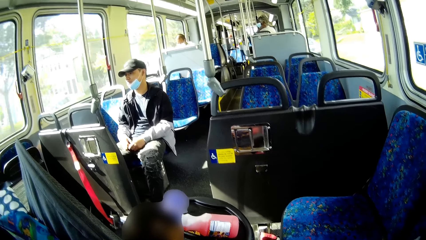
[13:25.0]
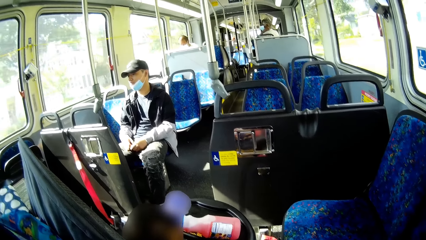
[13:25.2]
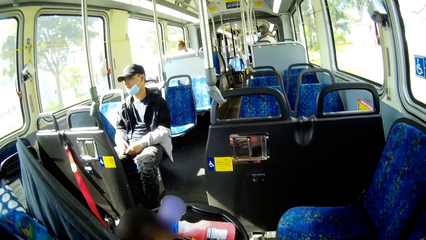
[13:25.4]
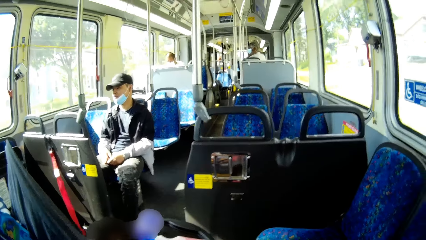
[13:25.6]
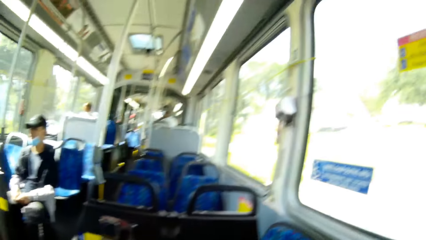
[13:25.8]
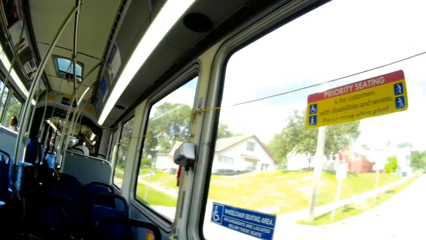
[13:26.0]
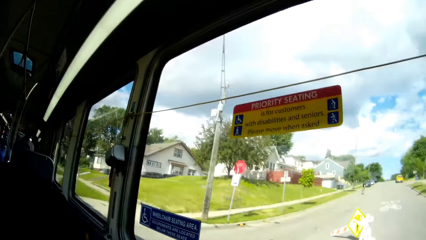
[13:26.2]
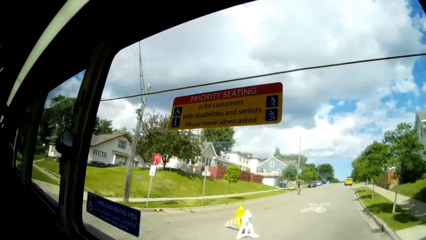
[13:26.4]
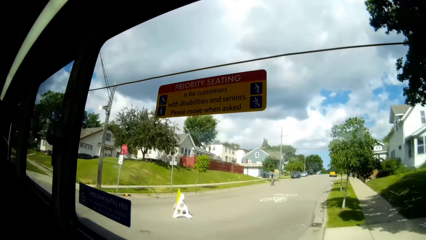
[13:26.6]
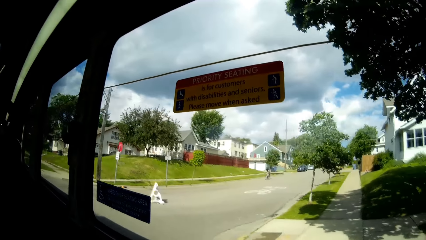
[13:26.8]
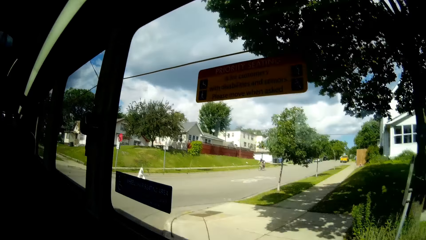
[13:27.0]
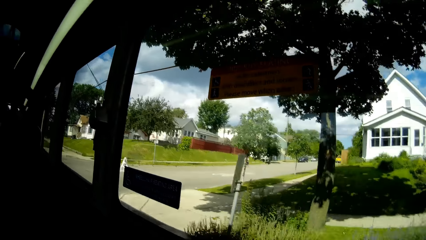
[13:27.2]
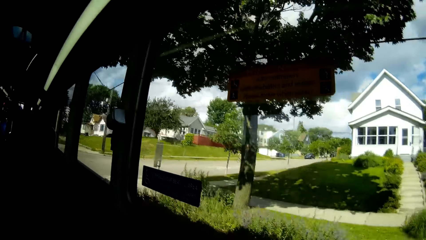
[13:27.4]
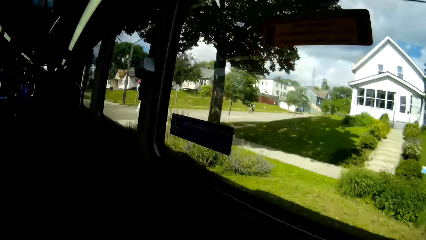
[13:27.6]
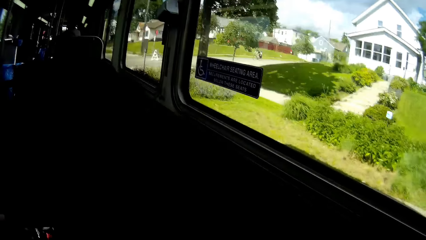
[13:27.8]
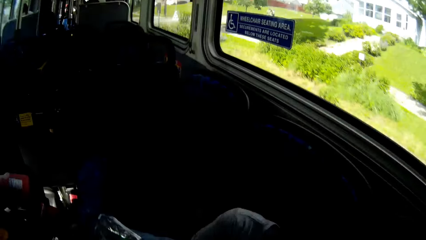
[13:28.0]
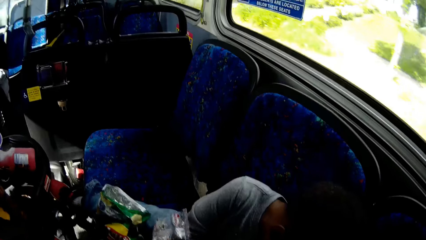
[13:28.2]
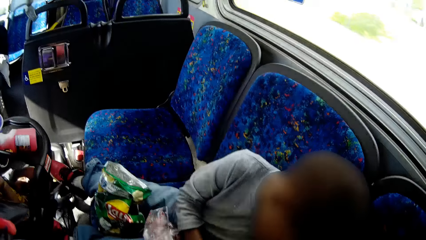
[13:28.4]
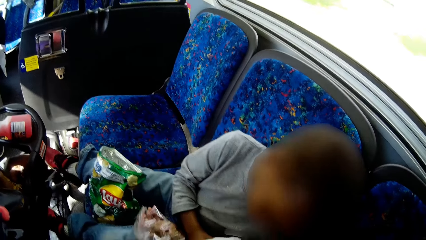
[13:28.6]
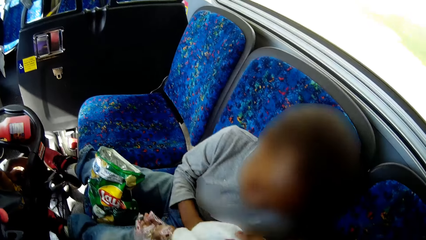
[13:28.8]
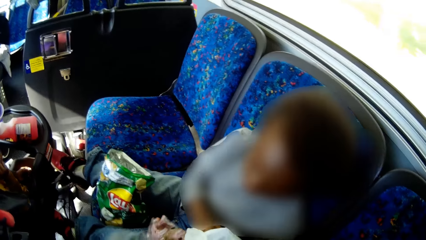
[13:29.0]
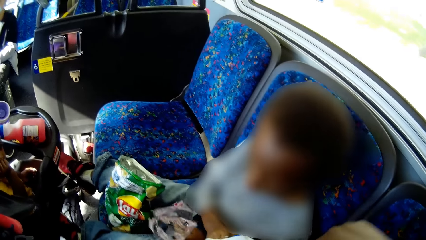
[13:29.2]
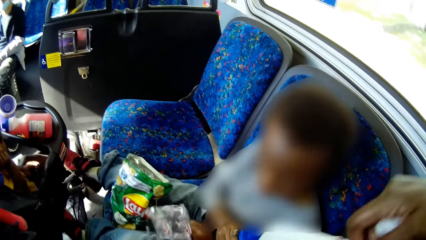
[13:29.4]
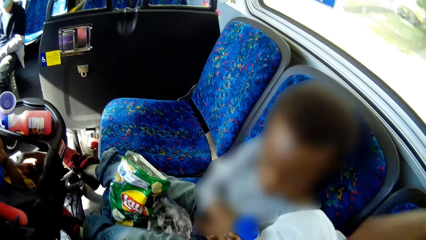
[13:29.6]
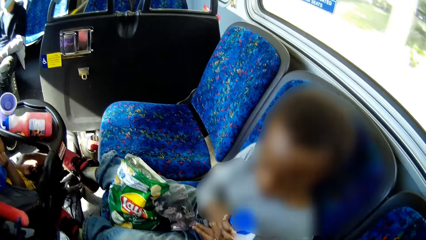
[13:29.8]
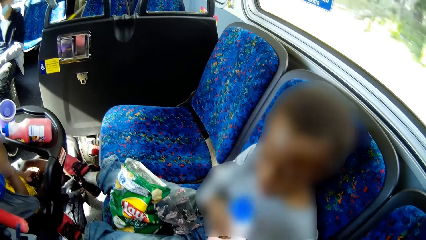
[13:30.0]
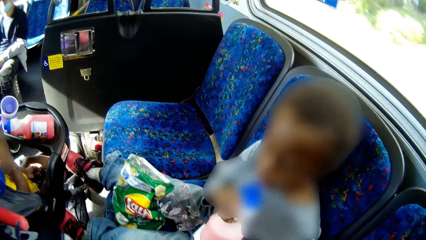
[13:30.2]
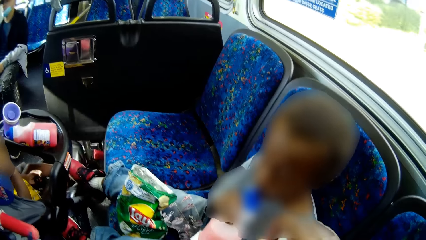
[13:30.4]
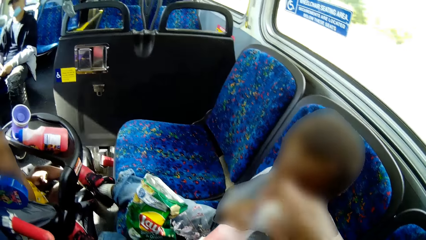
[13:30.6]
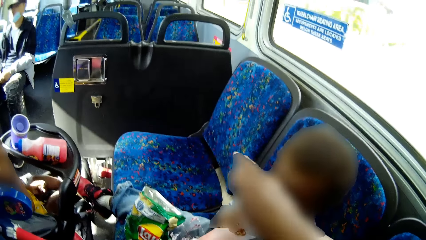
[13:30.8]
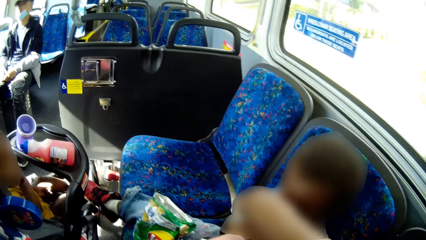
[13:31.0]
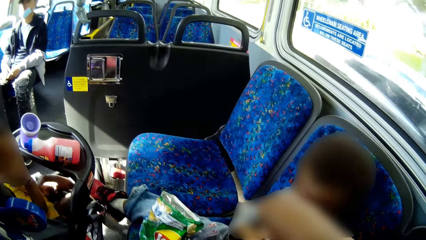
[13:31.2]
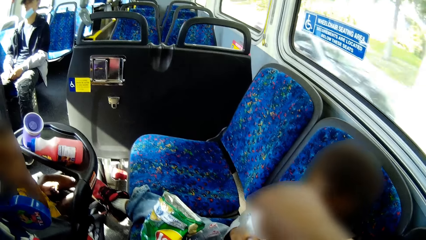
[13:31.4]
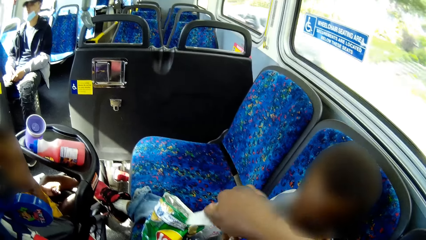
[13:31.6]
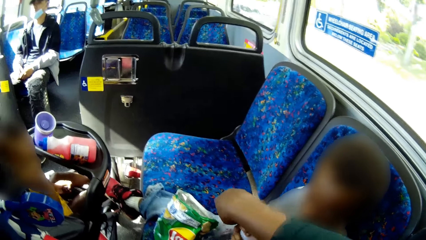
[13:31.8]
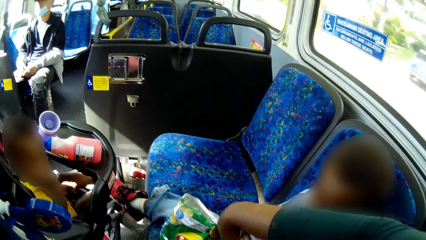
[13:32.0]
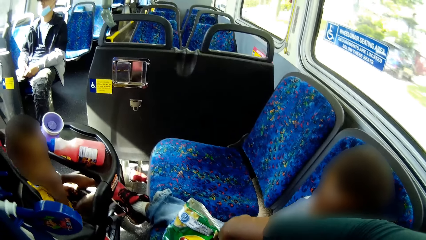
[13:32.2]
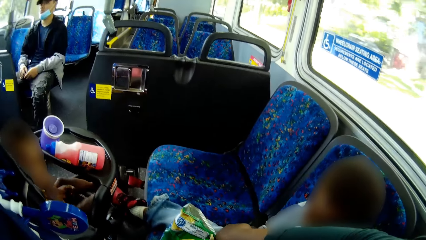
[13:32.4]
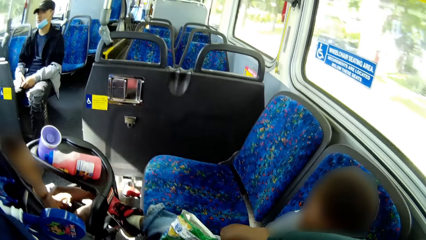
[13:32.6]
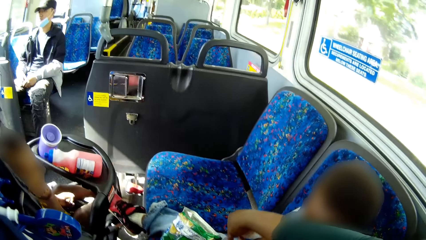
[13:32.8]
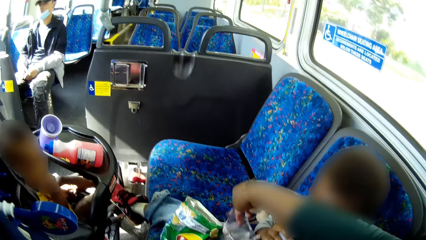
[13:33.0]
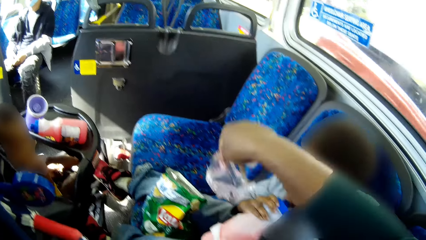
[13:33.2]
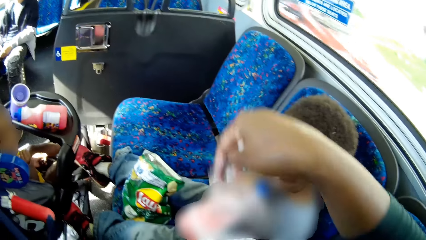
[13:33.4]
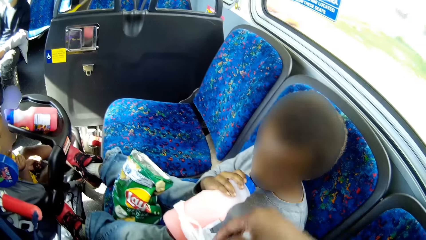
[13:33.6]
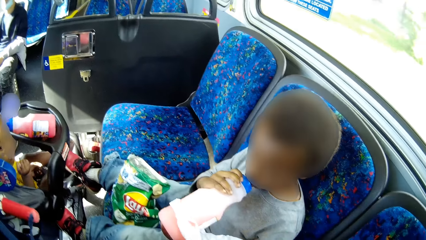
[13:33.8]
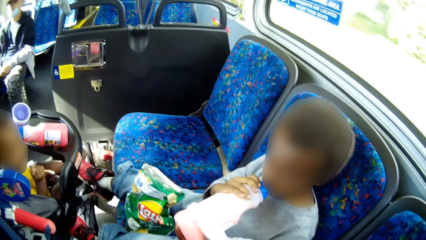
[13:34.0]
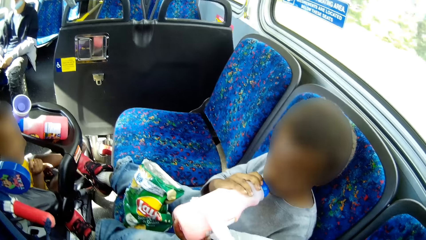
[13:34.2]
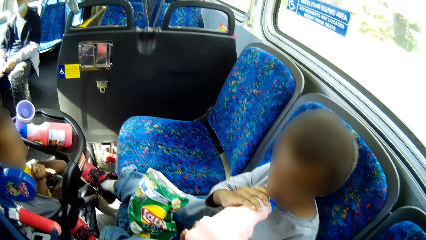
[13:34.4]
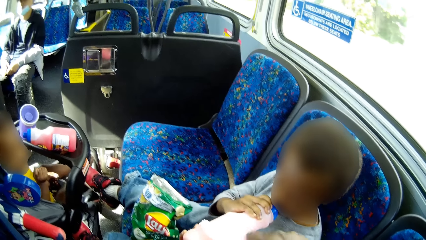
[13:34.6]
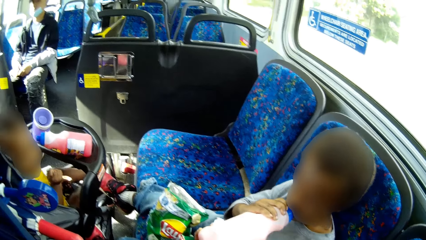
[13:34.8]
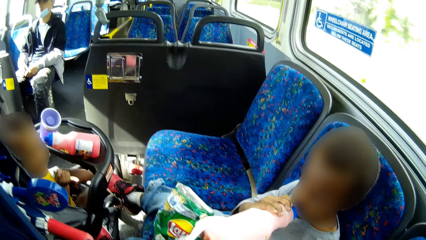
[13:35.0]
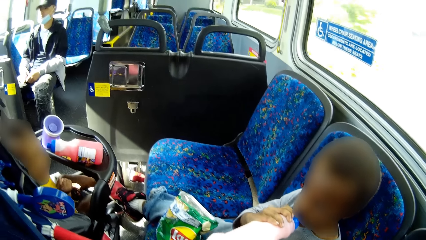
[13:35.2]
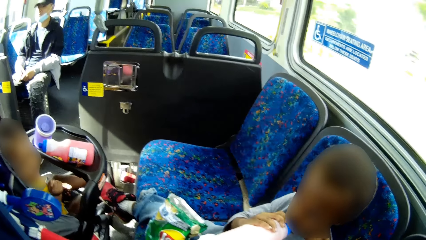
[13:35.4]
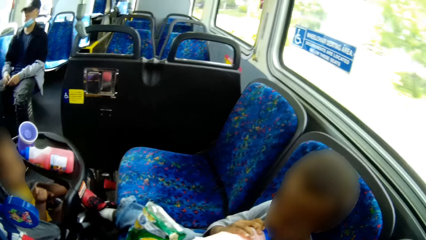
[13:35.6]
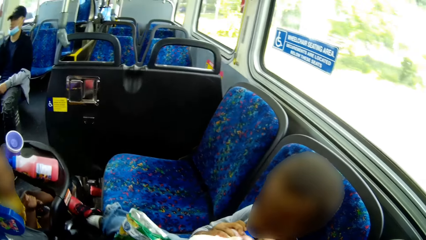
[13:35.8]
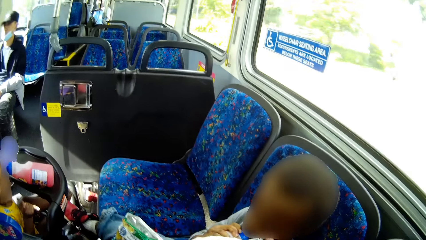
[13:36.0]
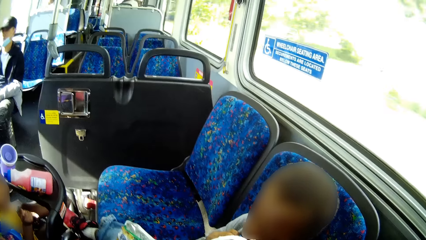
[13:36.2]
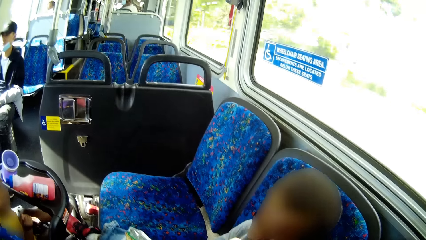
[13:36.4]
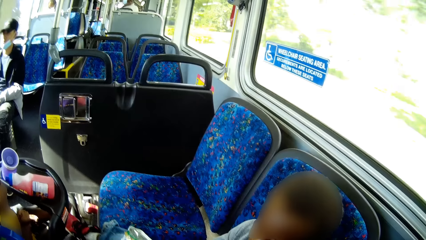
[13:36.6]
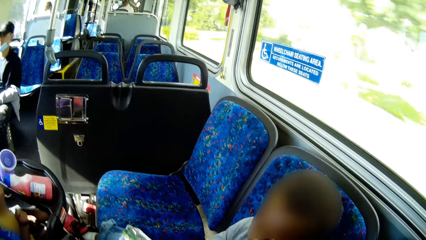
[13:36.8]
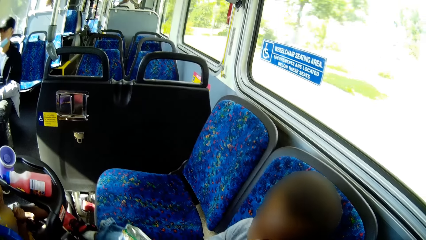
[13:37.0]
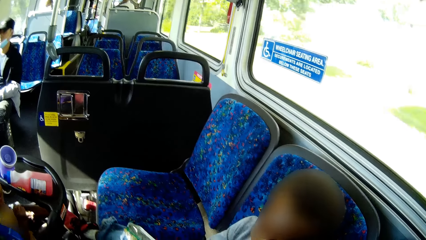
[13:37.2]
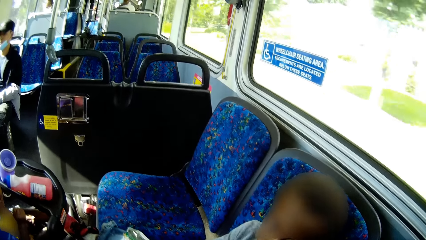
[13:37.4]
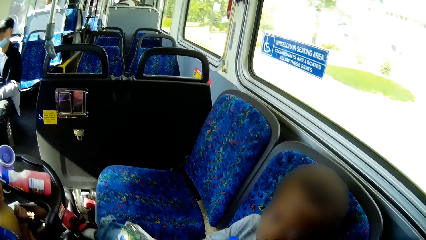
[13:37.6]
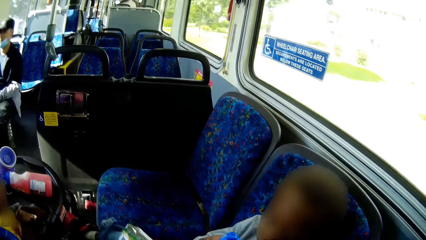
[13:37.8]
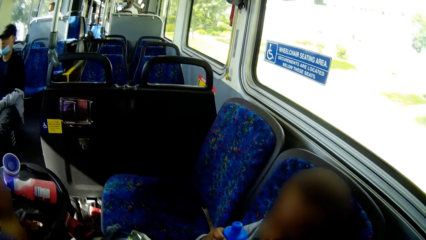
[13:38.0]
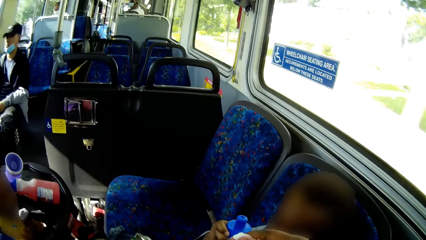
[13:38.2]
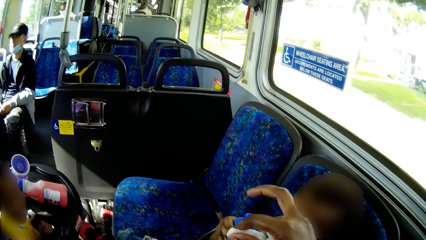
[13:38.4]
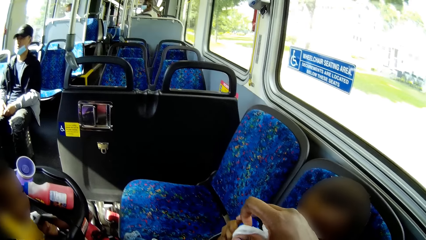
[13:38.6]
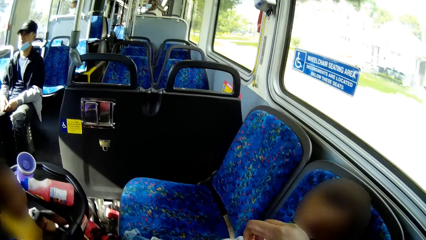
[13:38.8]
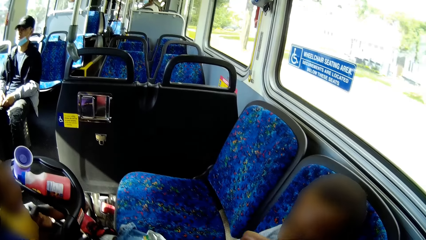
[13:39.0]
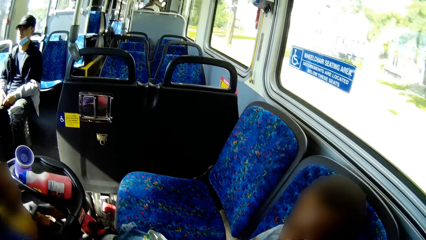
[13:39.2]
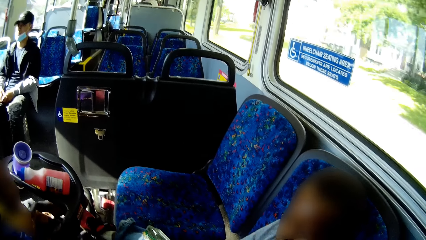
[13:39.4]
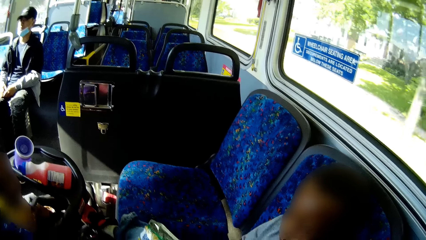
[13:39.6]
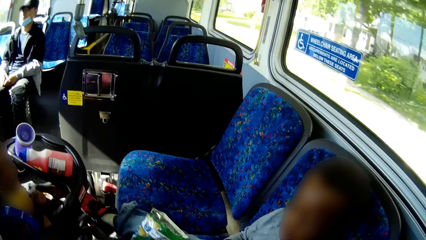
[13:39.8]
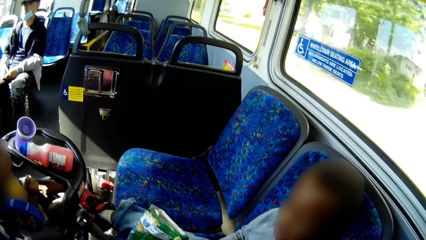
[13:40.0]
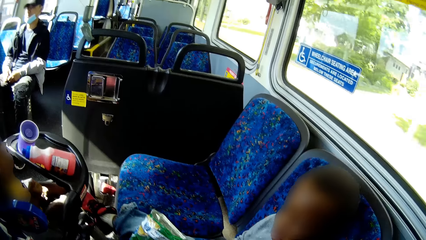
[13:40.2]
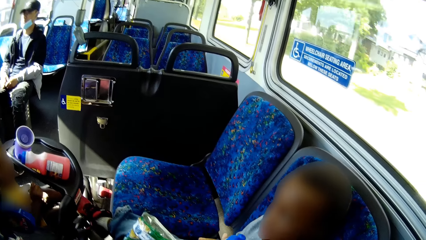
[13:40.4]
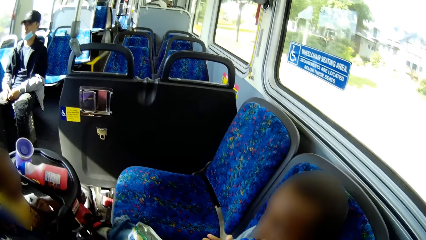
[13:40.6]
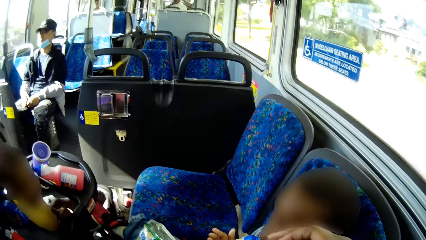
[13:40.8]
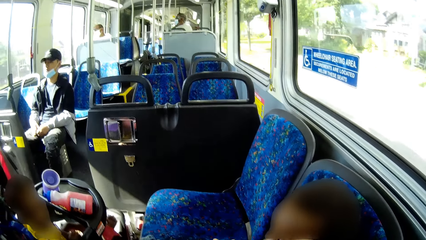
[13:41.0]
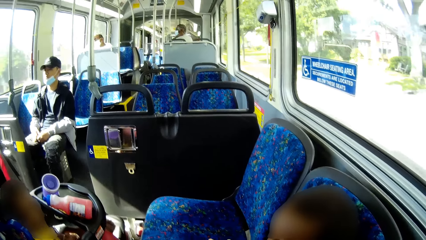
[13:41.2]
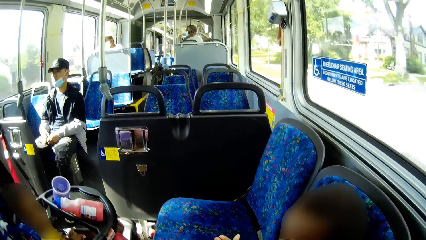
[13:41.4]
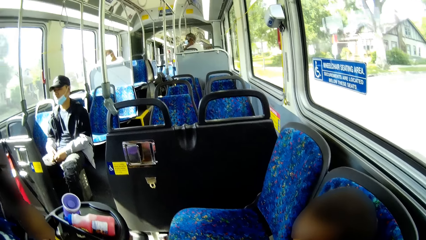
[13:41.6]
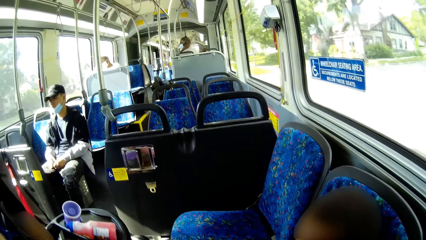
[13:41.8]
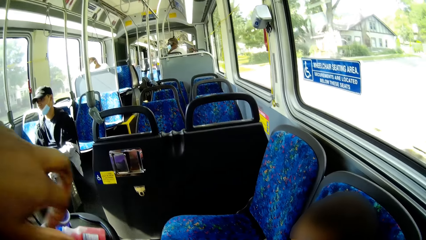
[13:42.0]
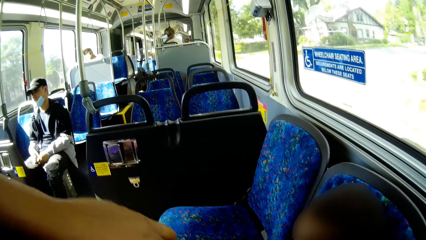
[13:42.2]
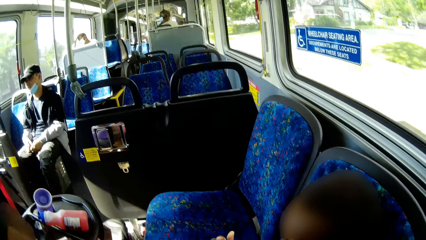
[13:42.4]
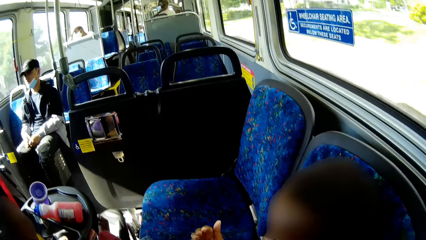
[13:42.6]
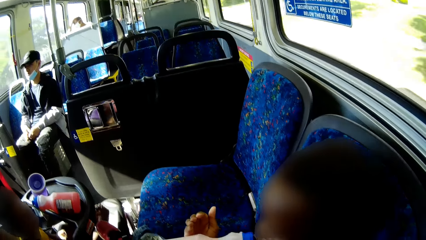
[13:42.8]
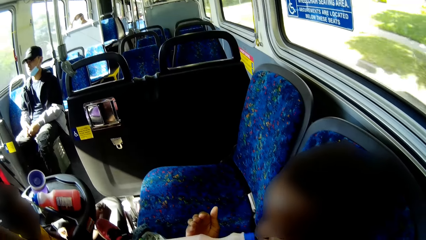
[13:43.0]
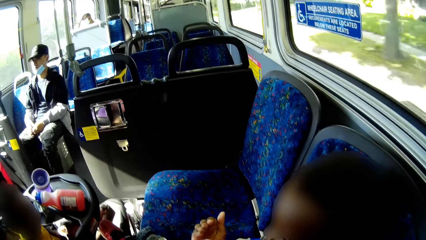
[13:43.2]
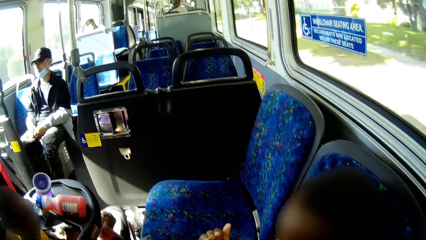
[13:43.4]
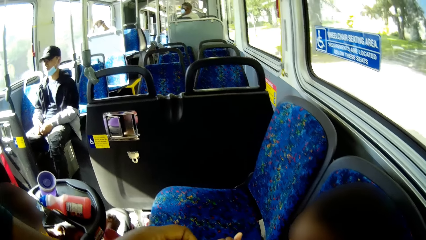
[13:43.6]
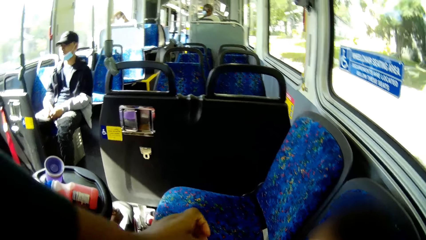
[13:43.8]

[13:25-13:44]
An infant picks up the juice bottle with his right hand. The camera wearer removes the nylon on the juice bottle with the infant. She cleans the juice bottle with the infant with a wipe in her right hand. She picks up the cake's wrapper with her right hand. She interacts with the infant. The infant raises the juice bottle towards the camera wearer with his right hand. The camera wearer cleans the opening on the juice bottle with the wipe in her right hand. The infant drinks from the juice bottle.
